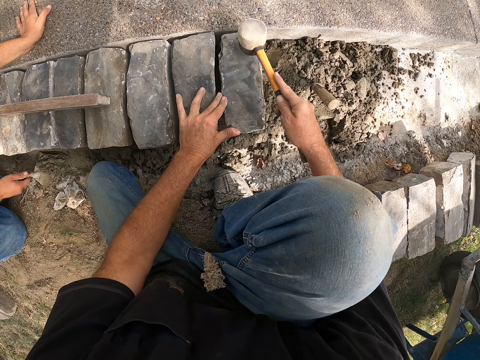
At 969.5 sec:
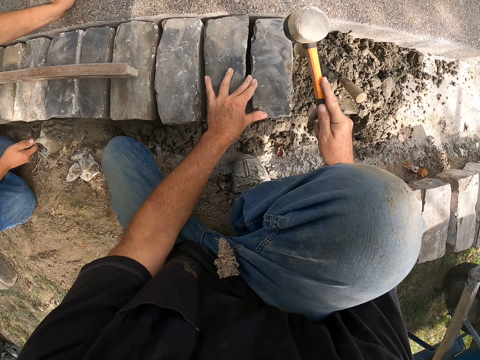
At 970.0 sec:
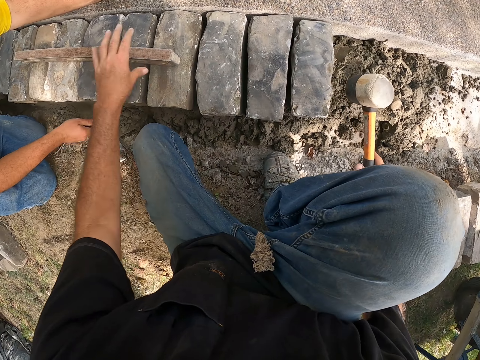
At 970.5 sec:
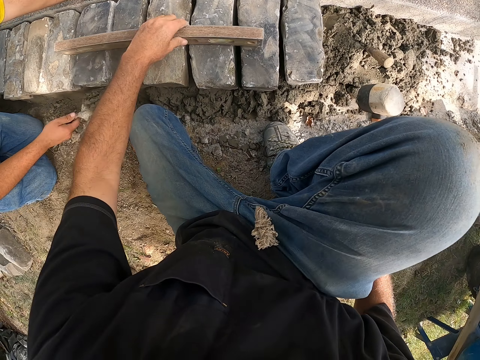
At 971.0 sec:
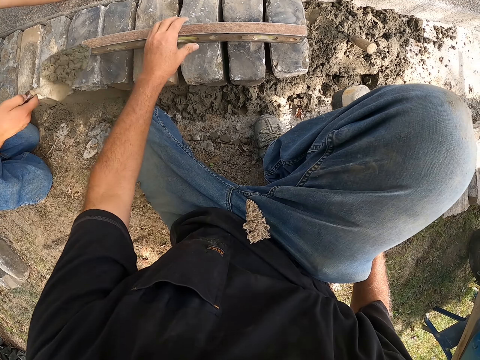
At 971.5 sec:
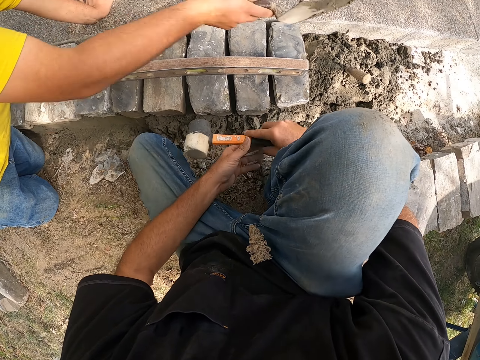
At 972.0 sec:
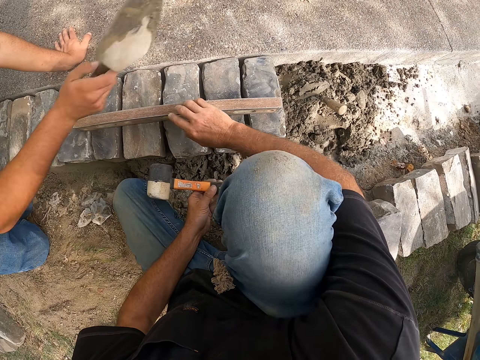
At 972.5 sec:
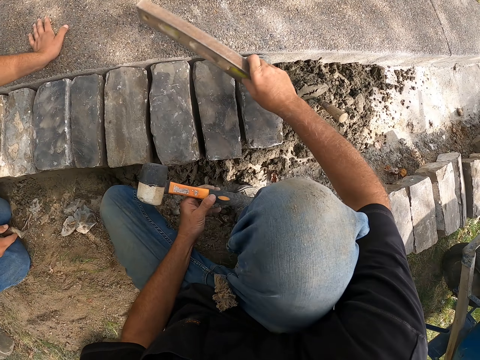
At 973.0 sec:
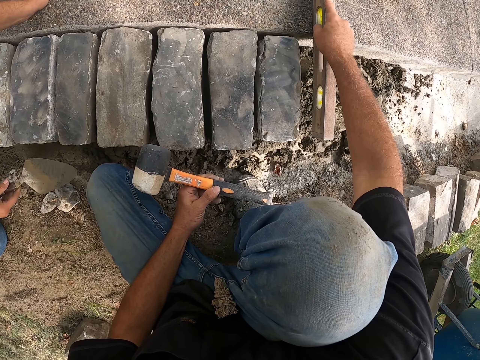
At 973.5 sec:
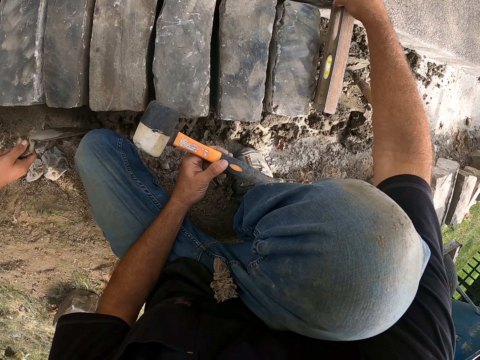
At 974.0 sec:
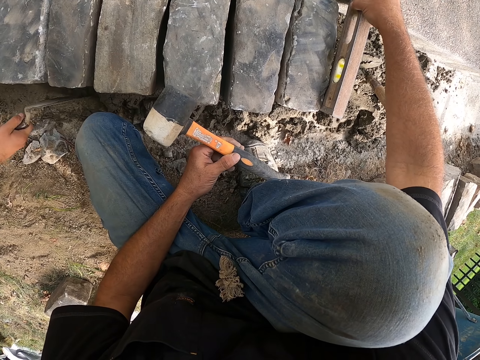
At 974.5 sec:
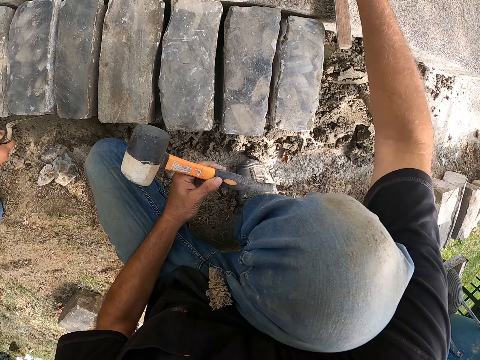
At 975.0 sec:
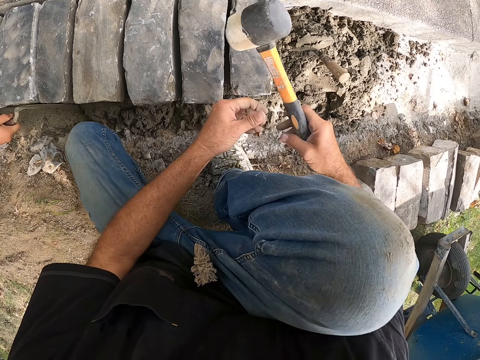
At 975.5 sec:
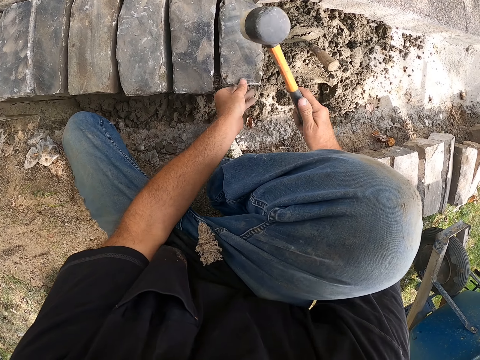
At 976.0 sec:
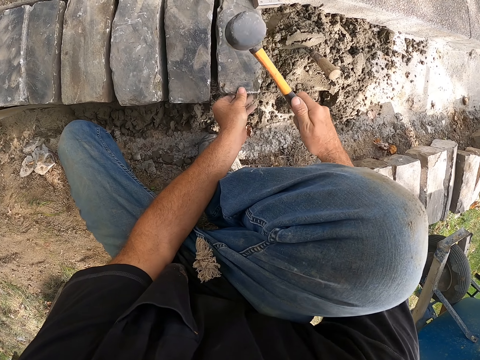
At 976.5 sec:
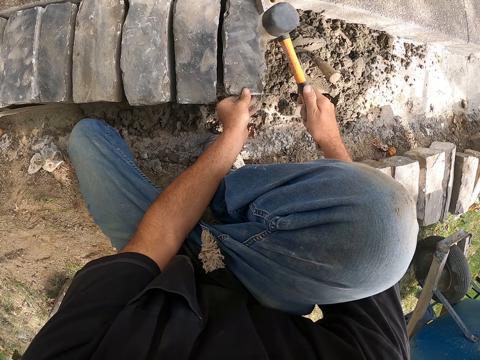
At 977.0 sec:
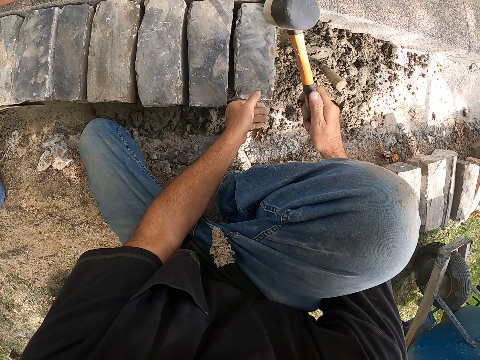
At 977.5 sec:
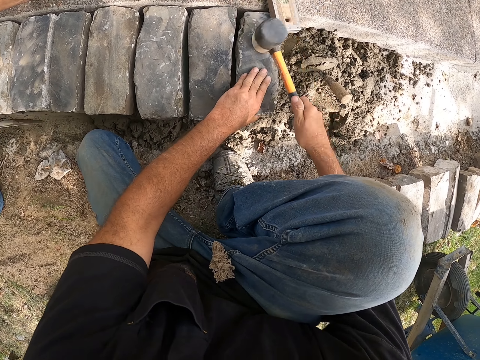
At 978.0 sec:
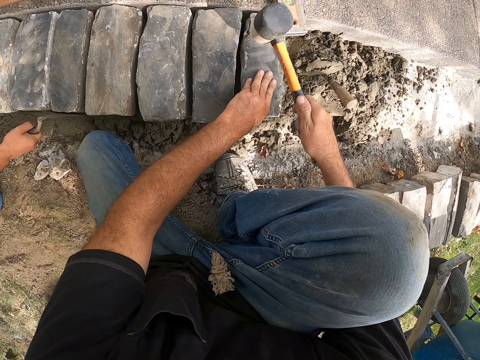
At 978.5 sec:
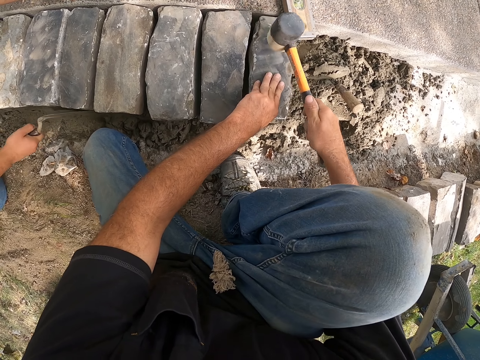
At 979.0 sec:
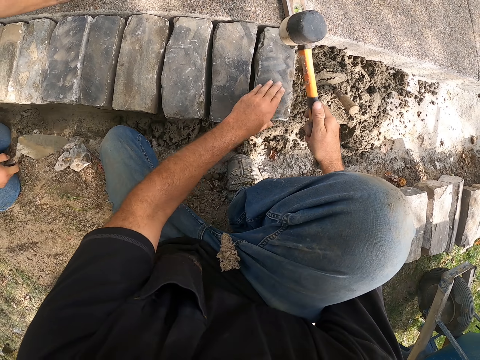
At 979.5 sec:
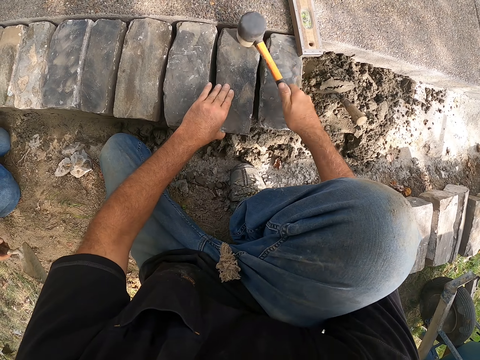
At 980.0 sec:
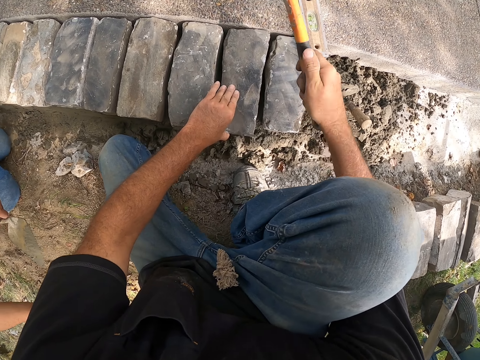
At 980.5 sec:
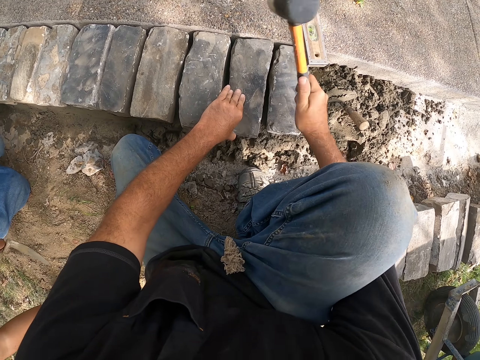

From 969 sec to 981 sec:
A man scoops cement from the ground. The camera wearer moves a meter level. The man pours the cement on the ground. The camera wearer measures a block with the meter level. They hit a block with a hammer. The man smears cement on blocks.

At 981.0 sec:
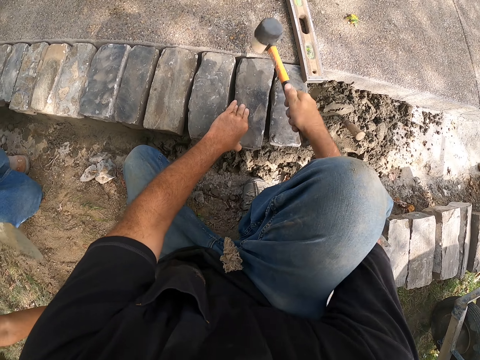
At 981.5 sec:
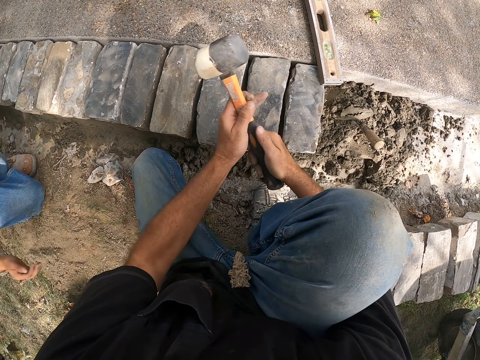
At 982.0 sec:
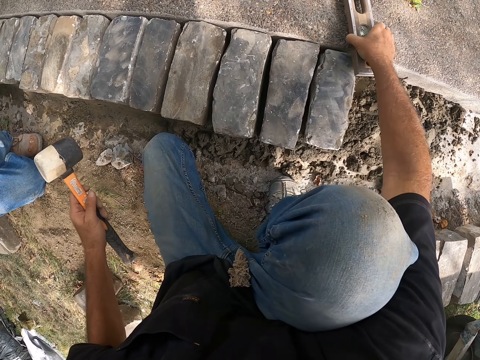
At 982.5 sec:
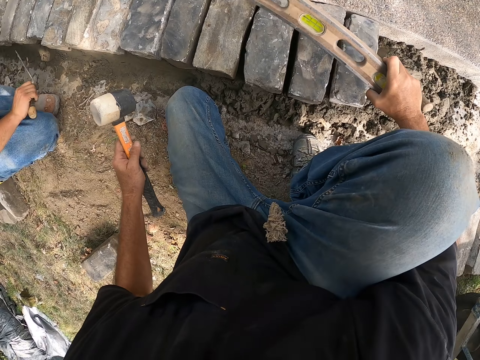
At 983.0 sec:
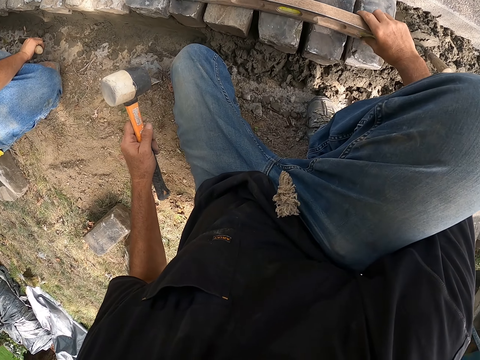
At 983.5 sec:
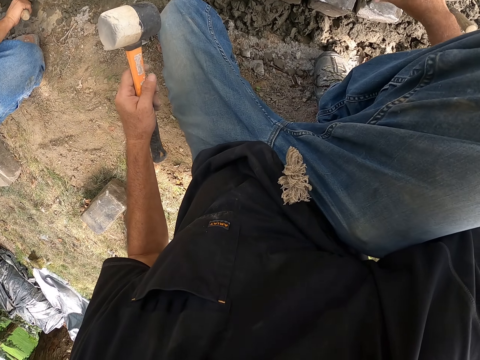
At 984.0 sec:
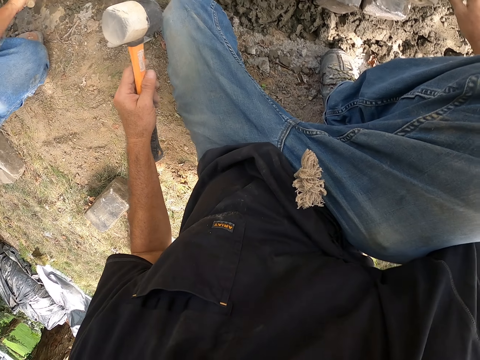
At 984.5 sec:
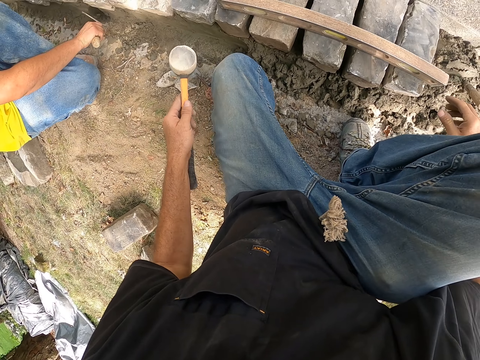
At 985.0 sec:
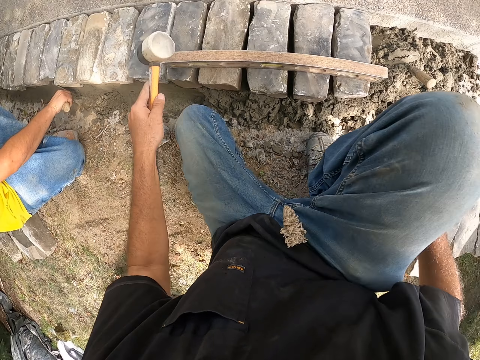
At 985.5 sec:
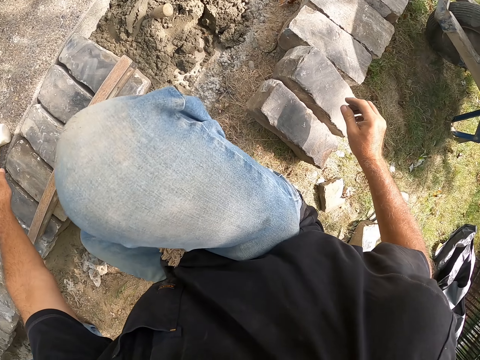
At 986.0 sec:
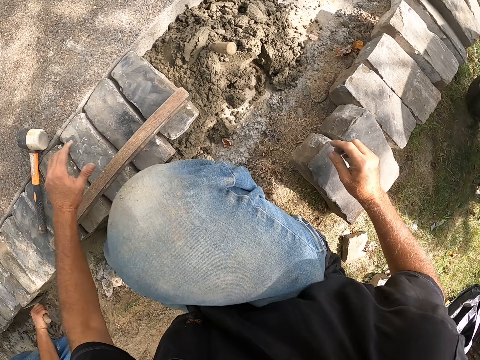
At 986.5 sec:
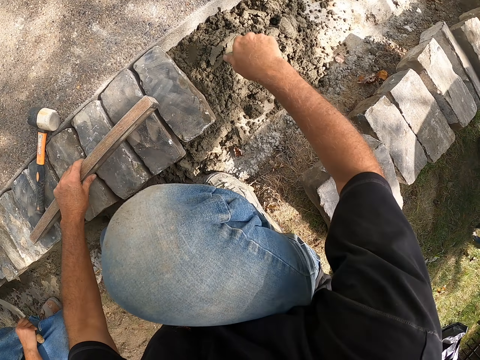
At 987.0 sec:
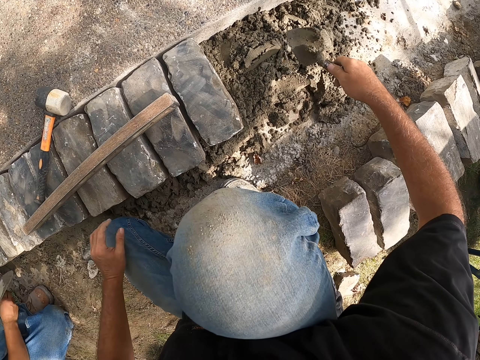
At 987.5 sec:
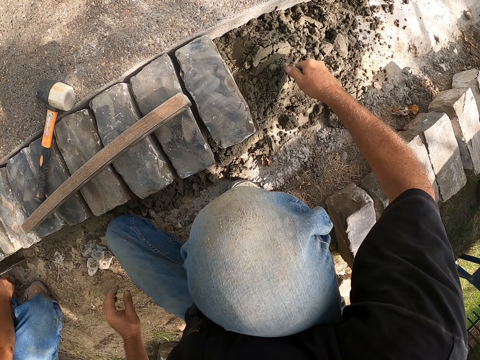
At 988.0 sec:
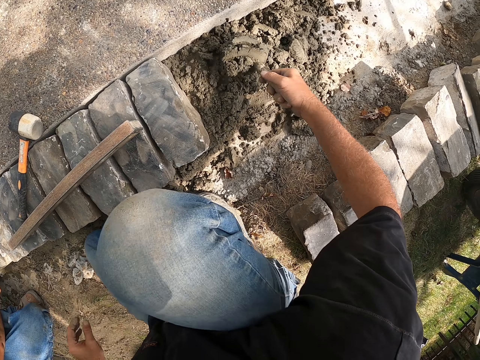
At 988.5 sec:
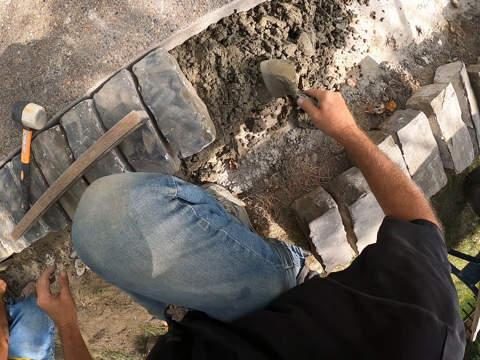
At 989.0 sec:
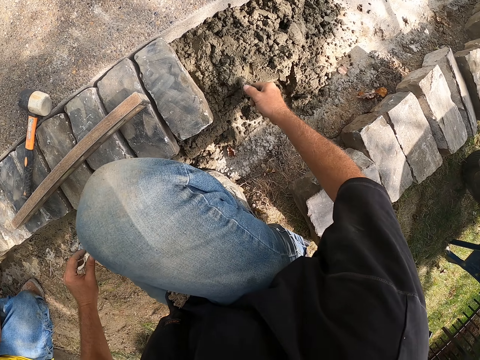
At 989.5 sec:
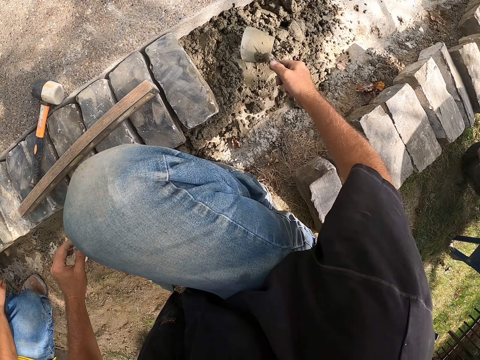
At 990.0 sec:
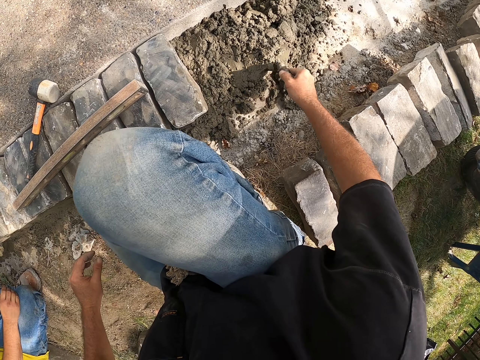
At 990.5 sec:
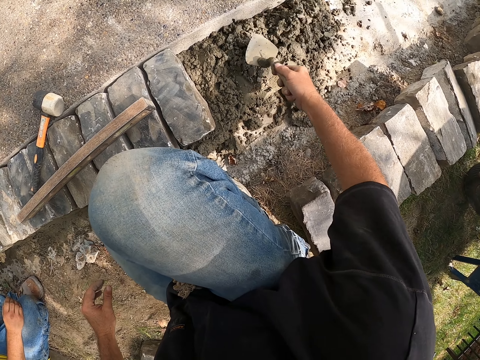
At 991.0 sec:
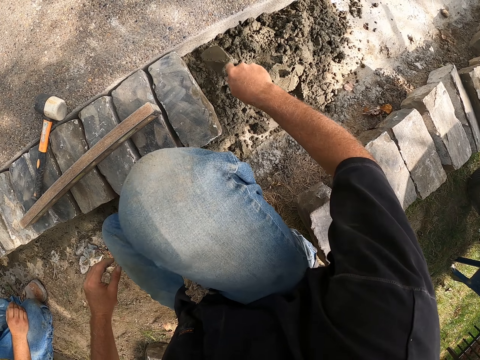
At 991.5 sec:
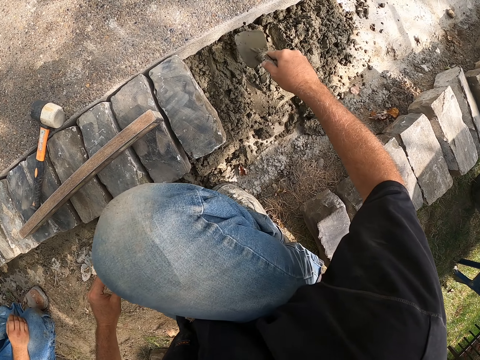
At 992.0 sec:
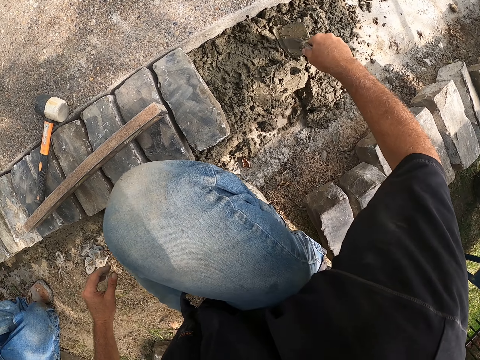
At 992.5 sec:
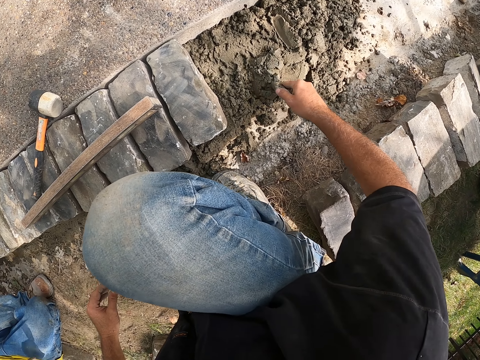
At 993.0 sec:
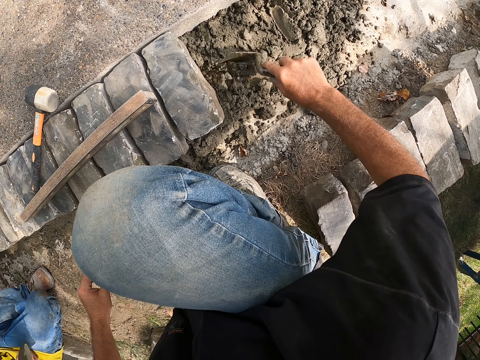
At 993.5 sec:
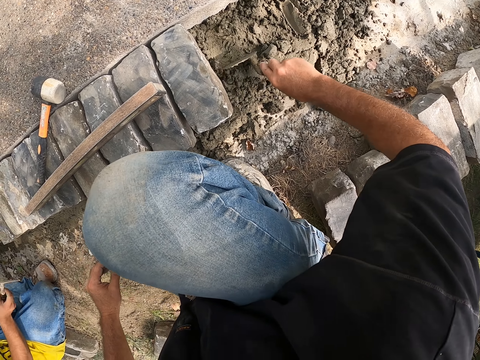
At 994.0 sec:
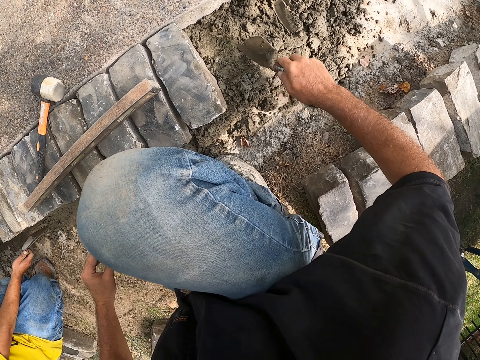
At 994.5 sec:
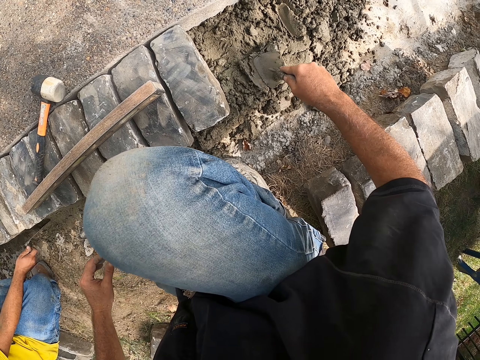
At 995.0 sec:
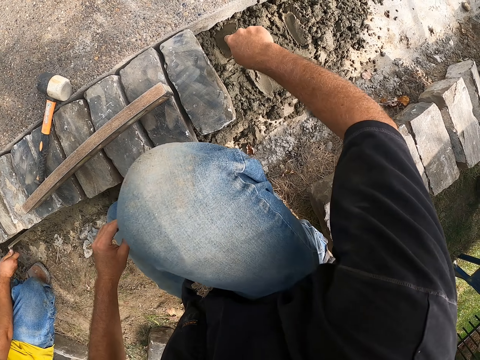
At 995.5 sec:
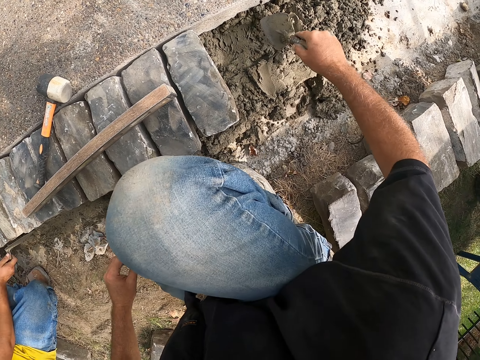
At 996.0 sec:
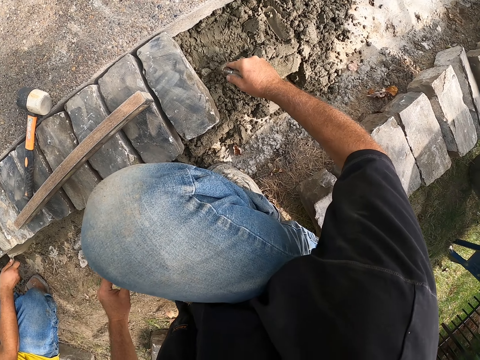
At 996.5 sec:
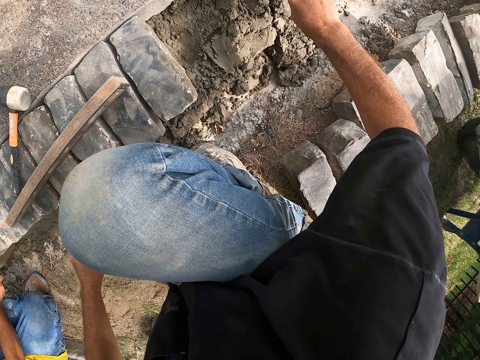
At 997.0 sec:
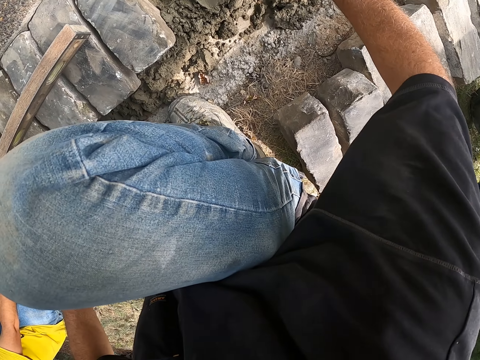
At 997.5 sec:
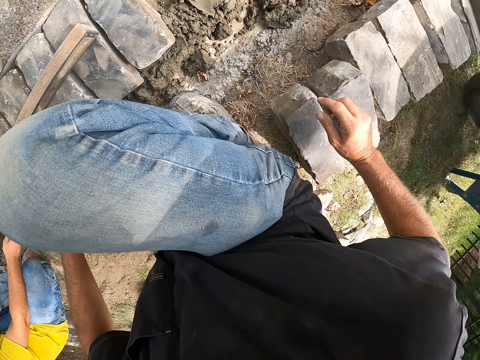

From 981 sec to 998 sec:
The camera wearer picks up a meter level. They measure a block with the meter level. They put down the meter level. They mix cement on the ground. A man smears cement on blocks.
